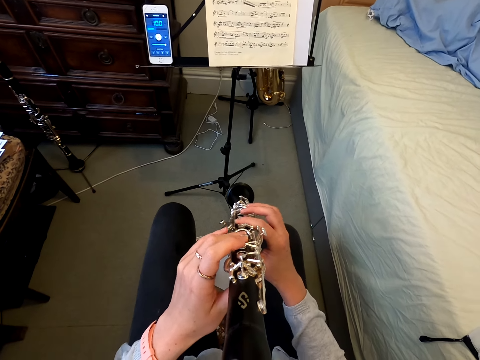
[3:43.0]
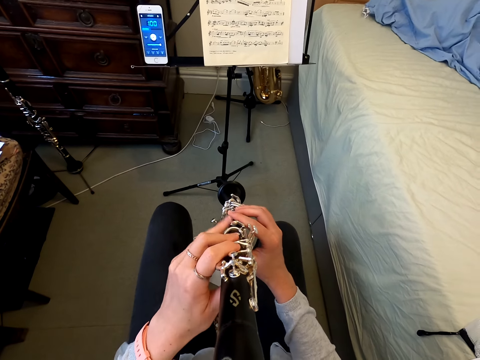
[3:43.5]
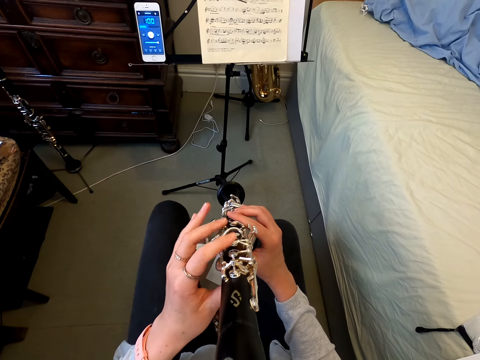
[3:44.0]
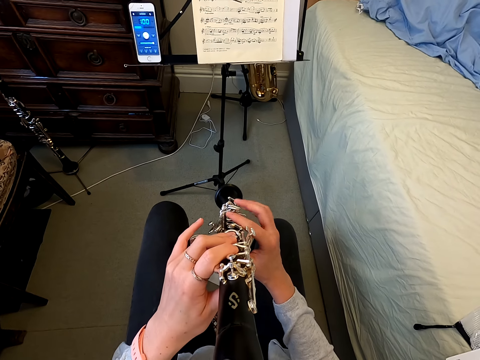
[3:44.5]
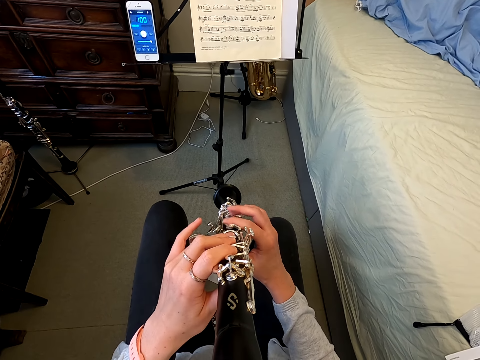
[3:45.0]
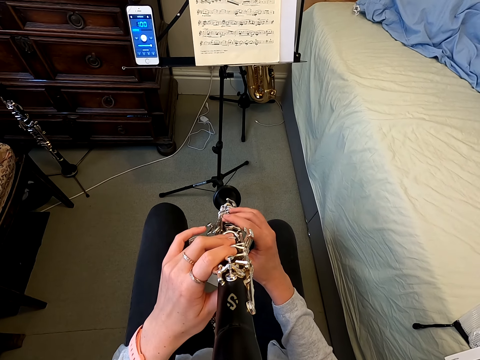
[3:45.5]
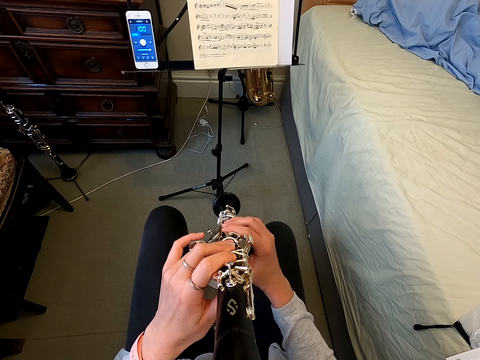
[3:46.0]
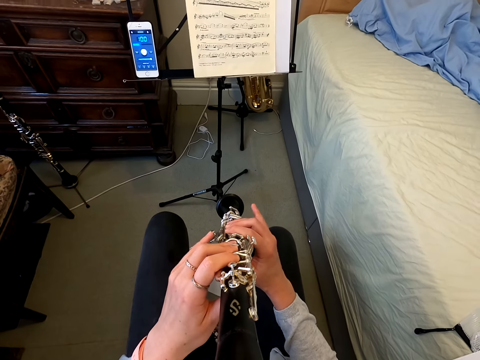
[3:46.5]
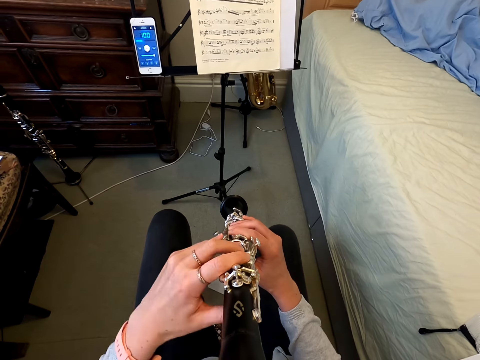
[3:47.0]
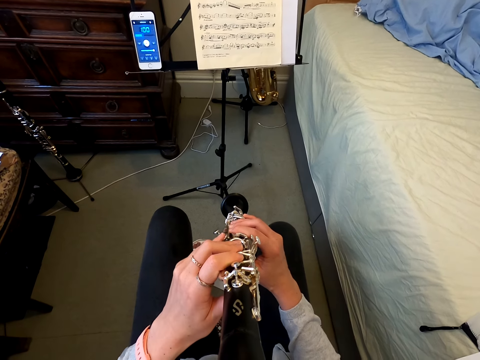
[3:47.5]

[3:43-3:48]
The camera wearer plays with a reed instrument.

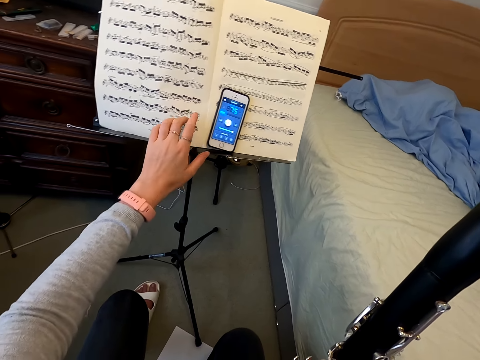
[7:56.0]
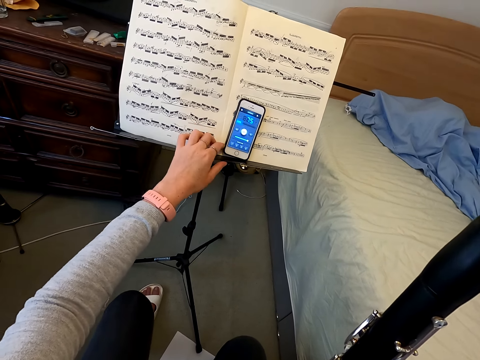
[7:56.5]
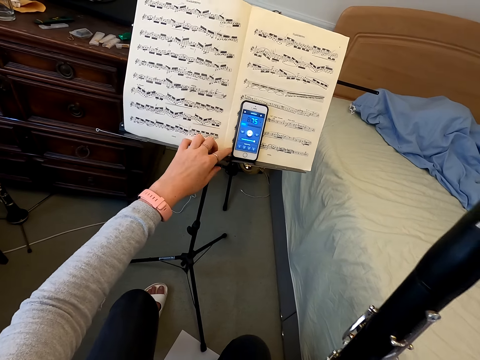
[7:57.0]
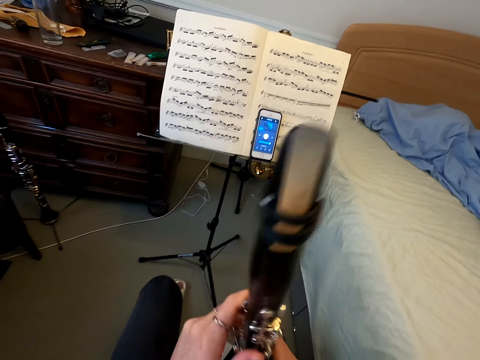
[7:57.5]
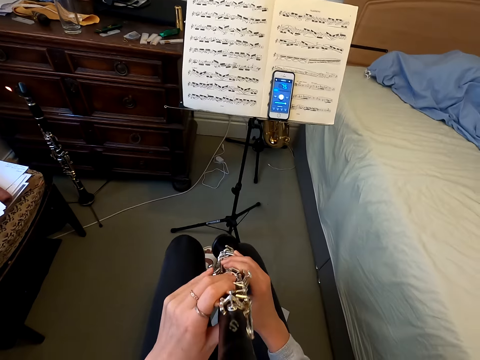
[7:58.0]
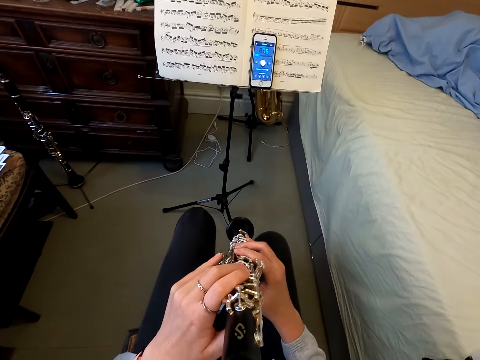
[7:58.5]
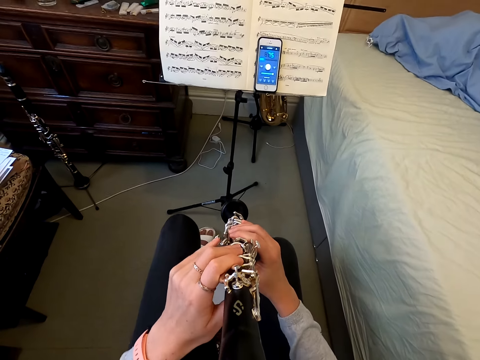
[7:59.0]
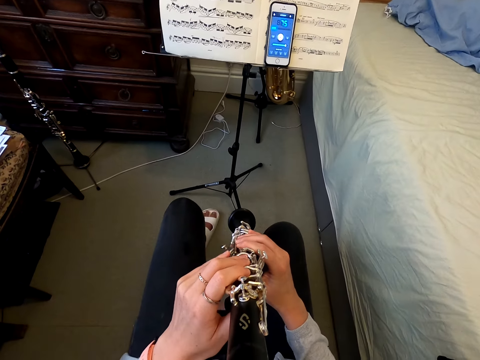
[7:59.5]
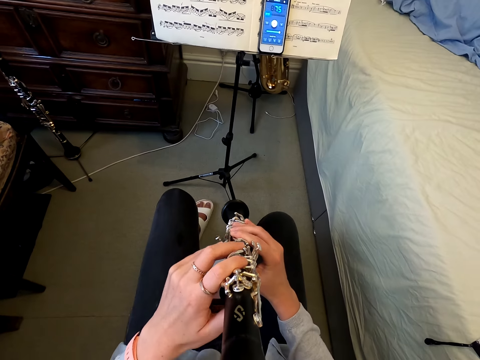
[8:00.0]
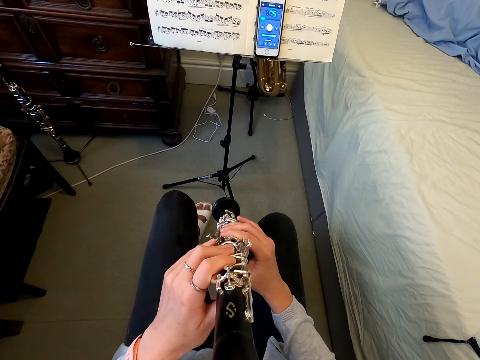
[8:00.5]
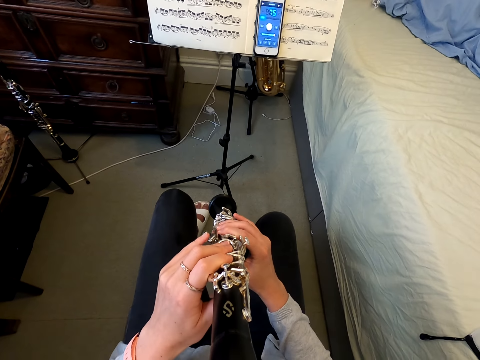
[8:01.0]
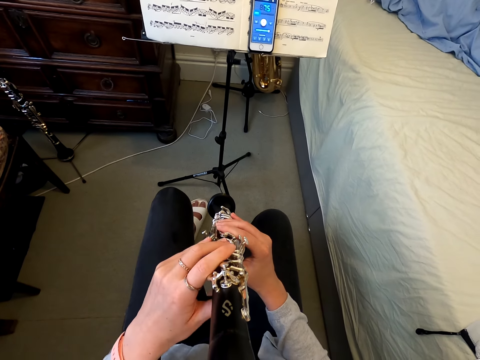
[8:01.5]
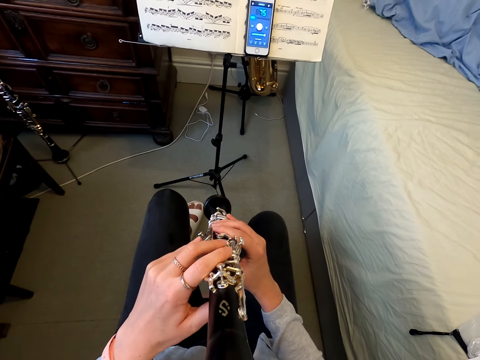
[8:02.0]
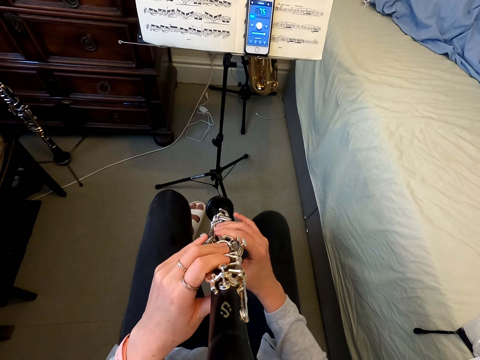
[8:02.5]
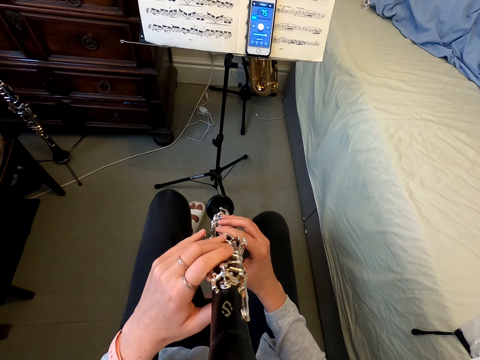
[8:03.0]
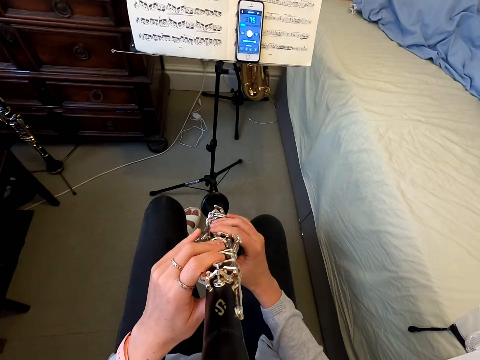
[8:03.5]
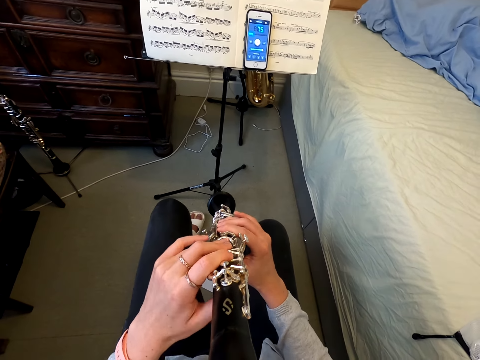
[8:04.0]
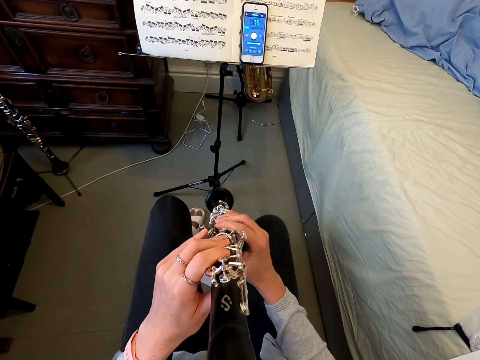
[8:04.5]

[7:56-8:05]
The camera wearer holds the saxophone with both hands. She moves the saxophone to her mouth. She plays the saxophone with her hands on the keys.

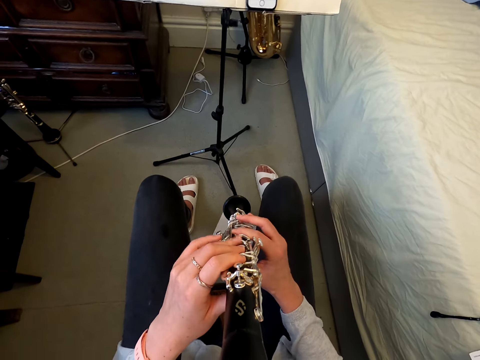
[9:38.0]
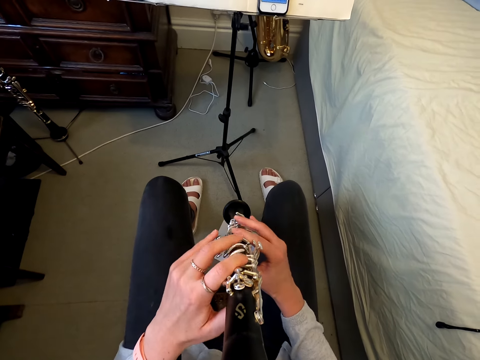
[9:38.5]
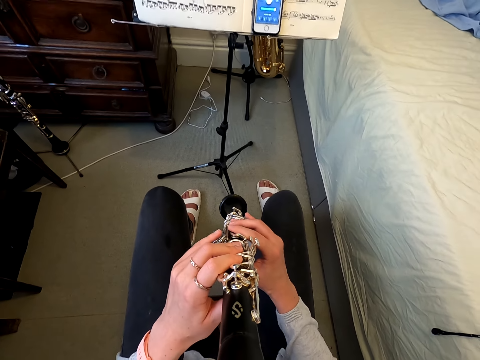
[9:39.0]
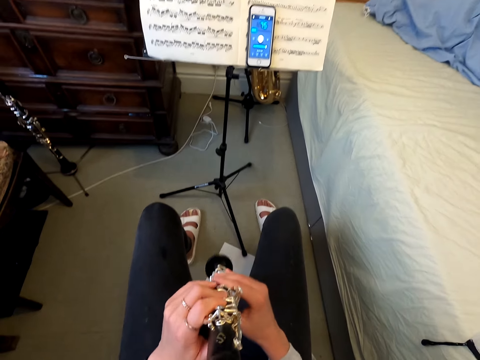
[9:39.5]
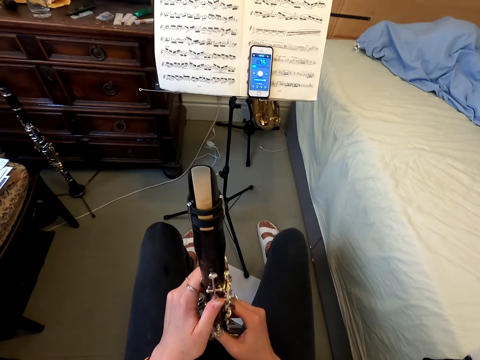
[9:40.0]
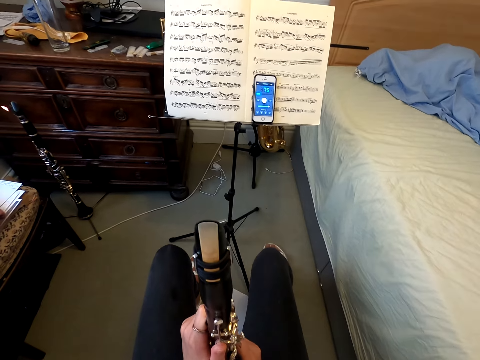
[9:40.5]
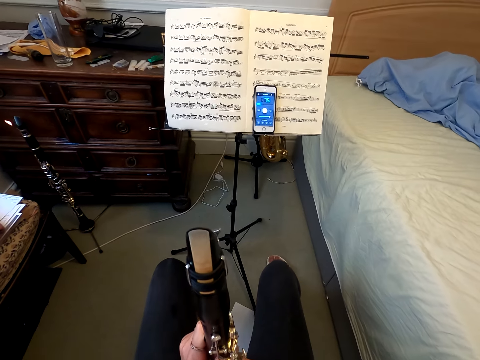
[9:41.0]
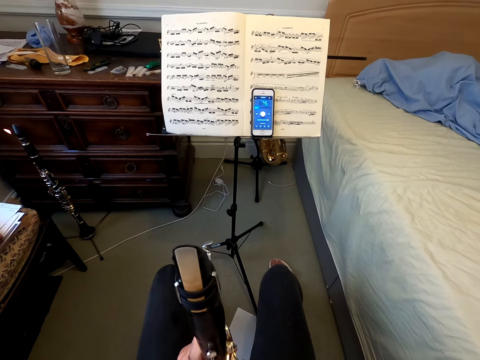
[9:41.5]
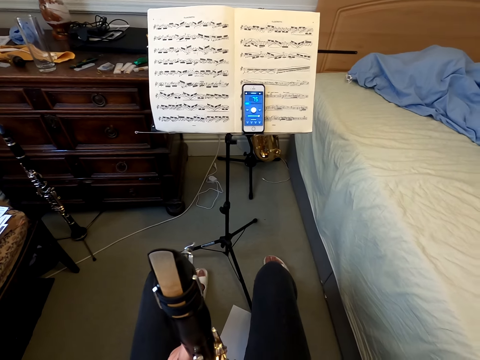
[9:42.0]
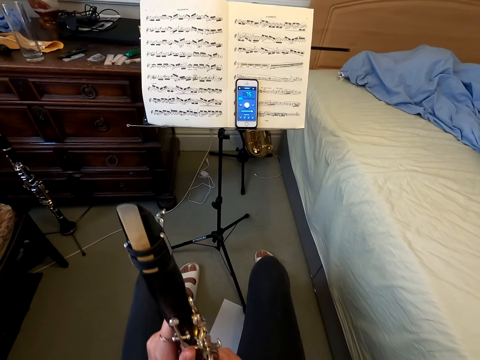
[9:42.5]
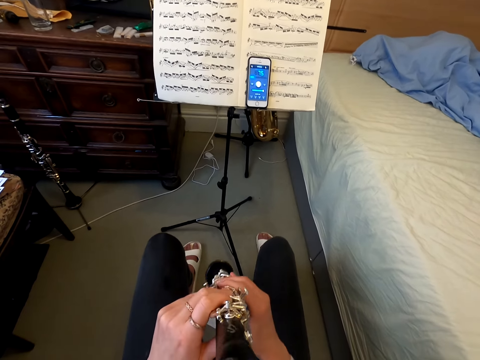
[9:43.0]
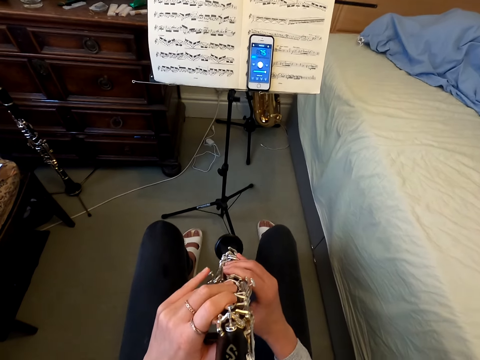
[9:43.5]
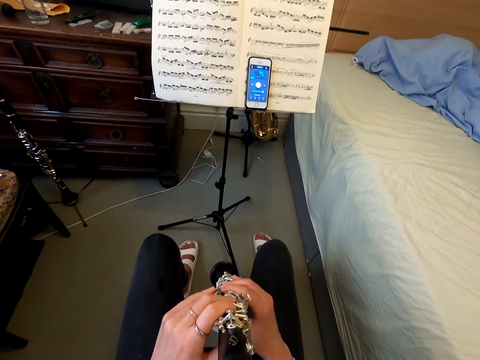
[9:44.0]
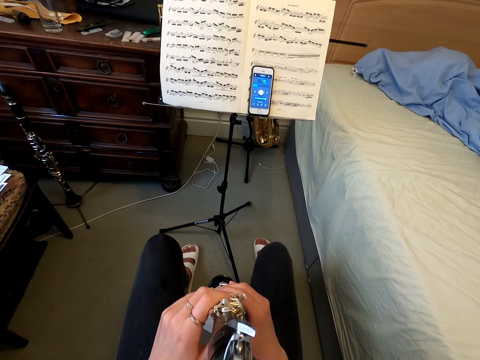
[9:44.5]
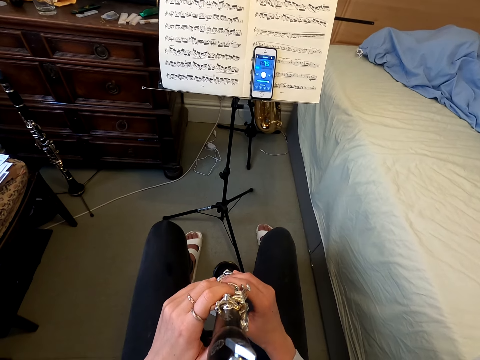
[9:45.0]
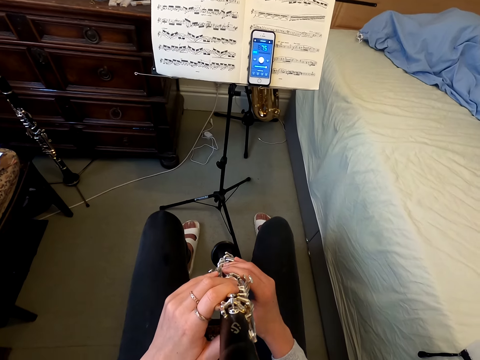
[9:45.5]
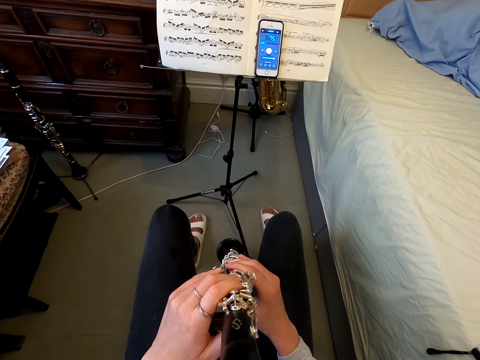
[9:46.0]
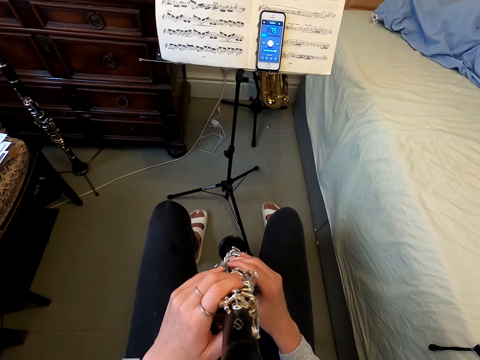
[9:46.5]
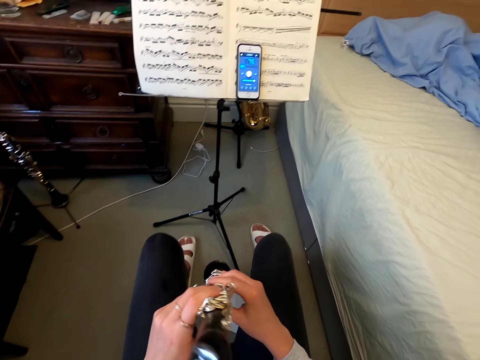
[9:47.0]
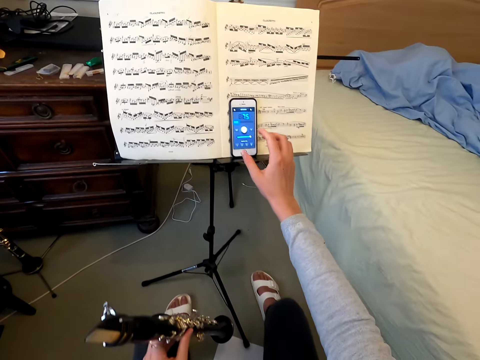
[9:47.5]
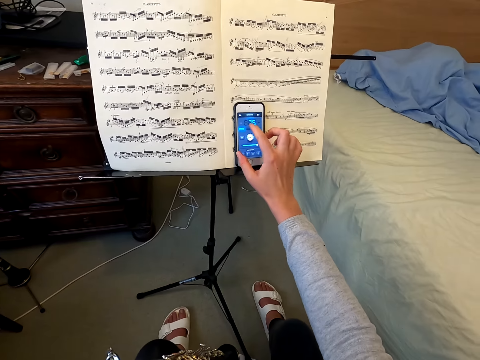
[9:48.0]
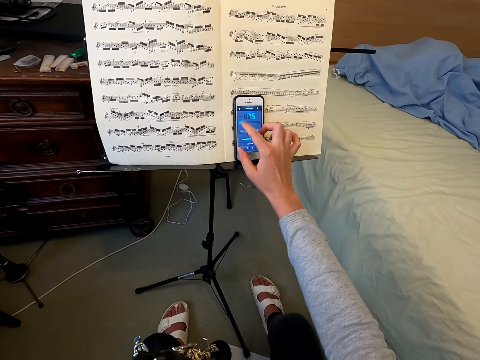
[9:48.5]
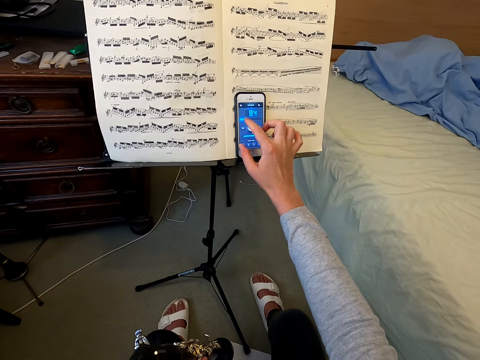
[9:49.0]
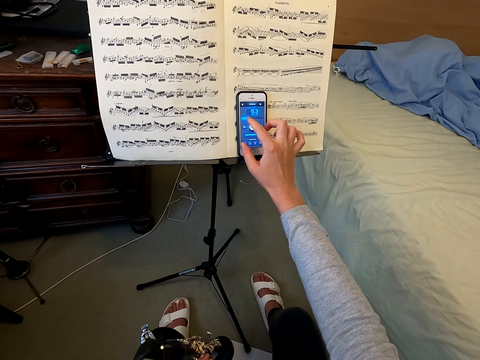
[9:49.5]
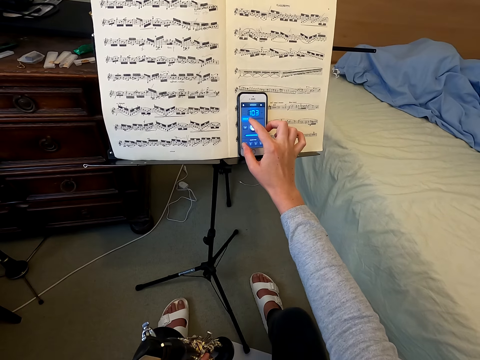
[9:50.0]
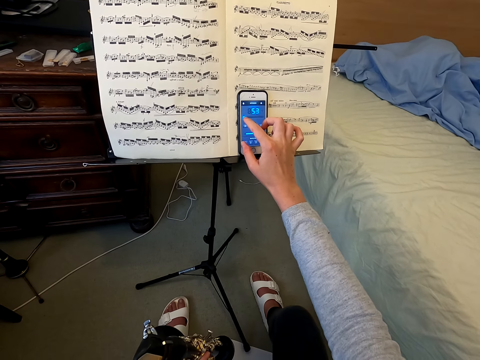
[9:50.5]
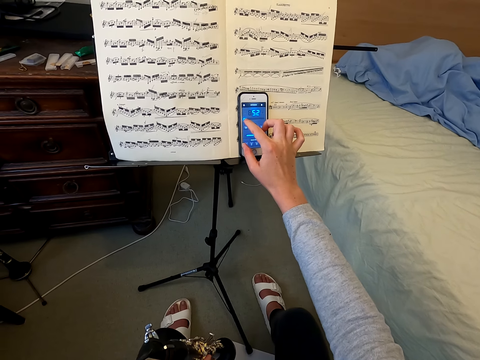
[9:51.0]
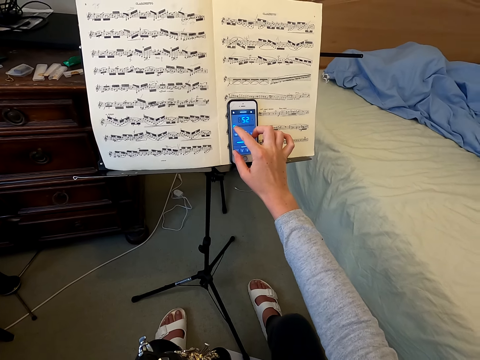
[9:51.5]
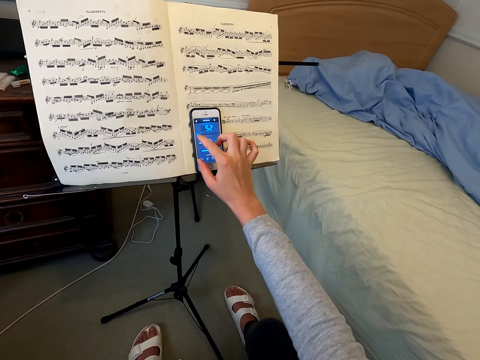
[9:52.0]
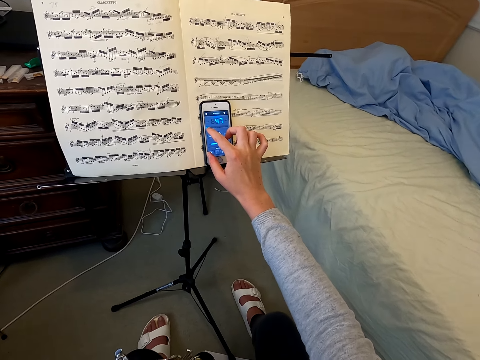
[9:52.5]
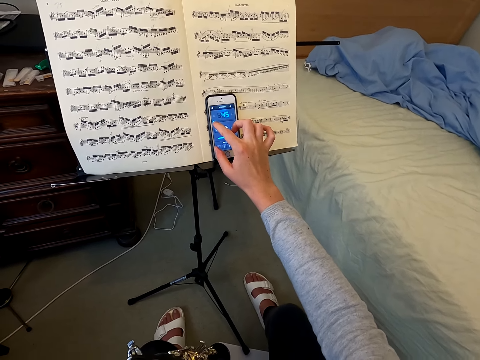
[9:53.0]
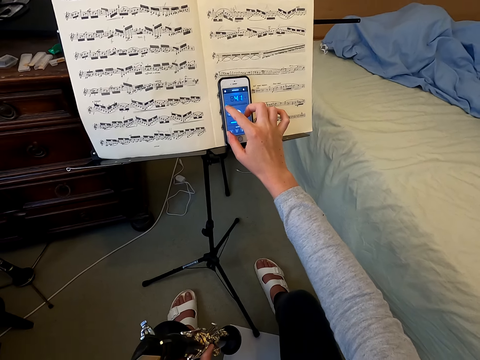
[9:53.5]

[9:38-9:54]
The camera wearer lowers the saxophone from the mouth. She moves the saxophone to her mouth. She holds the saxophone with her left hand and operates the phone with her right hand.
